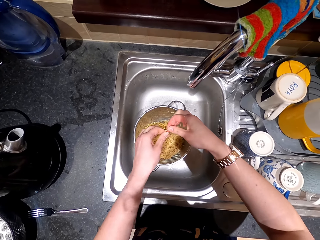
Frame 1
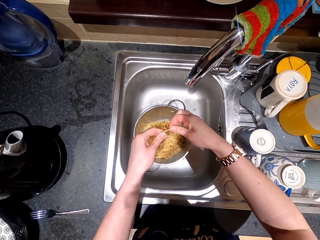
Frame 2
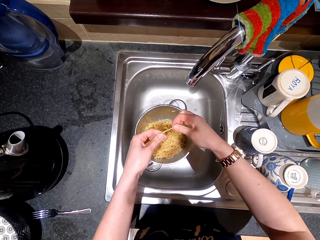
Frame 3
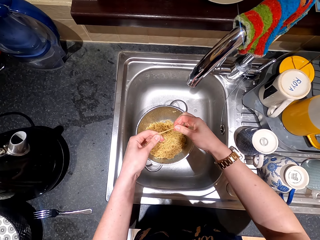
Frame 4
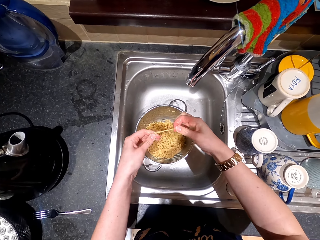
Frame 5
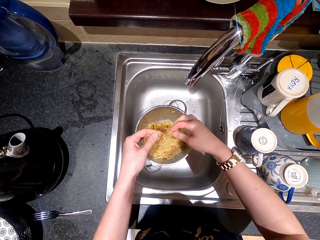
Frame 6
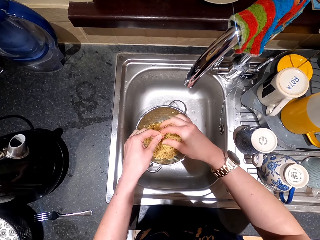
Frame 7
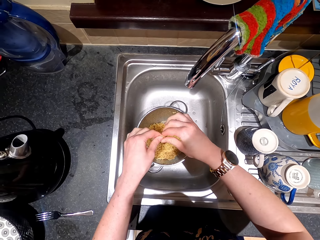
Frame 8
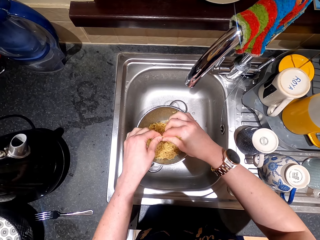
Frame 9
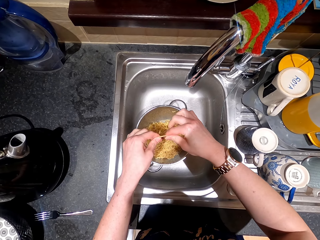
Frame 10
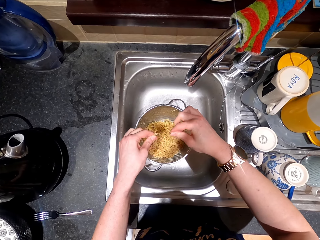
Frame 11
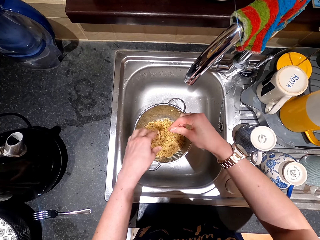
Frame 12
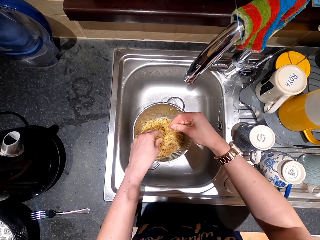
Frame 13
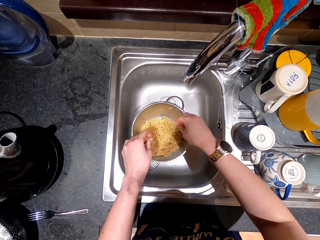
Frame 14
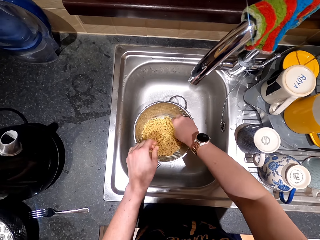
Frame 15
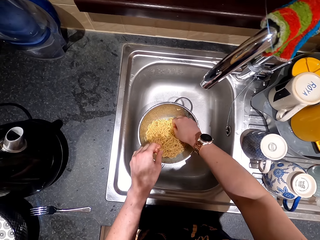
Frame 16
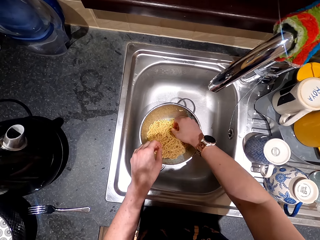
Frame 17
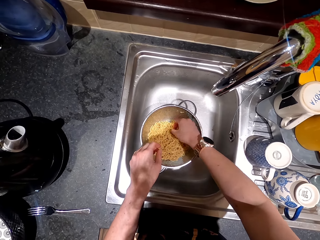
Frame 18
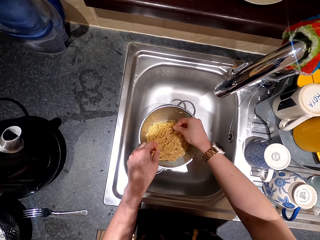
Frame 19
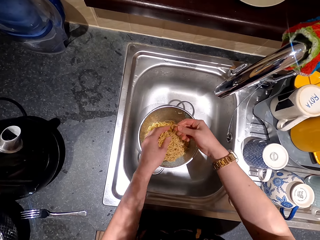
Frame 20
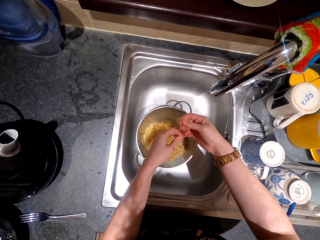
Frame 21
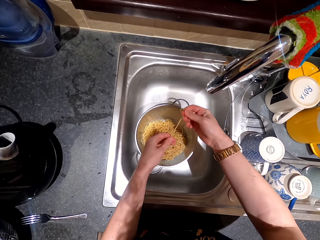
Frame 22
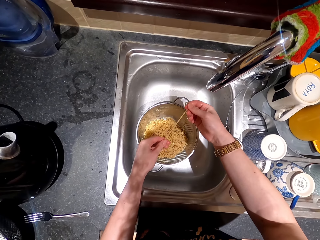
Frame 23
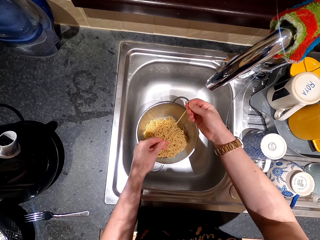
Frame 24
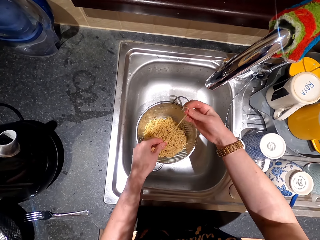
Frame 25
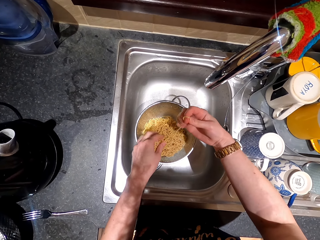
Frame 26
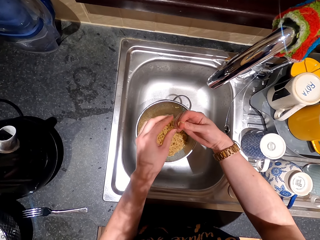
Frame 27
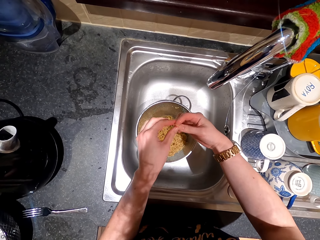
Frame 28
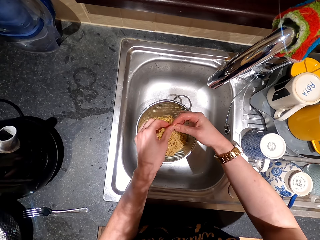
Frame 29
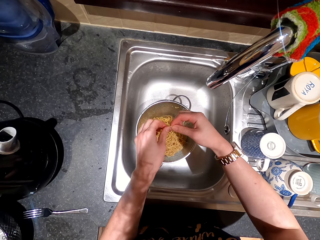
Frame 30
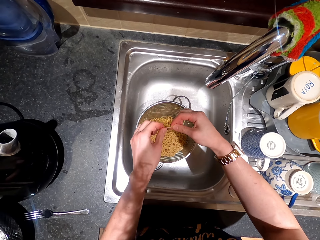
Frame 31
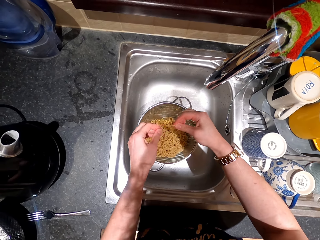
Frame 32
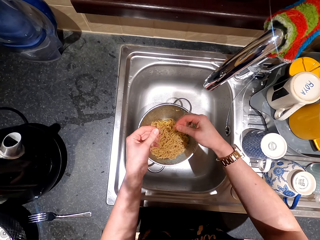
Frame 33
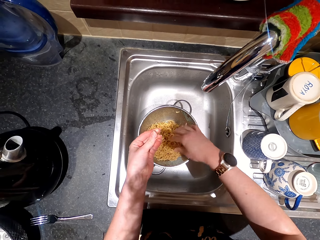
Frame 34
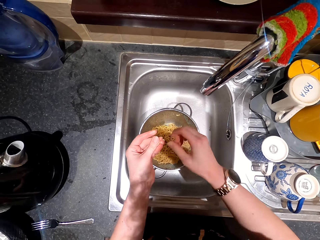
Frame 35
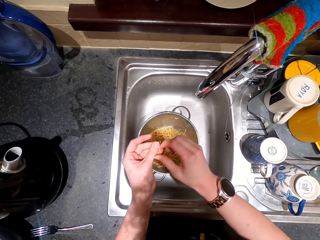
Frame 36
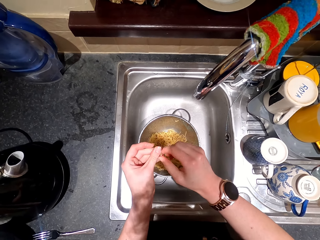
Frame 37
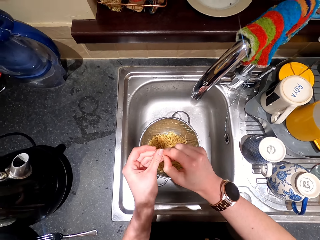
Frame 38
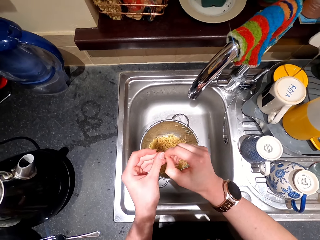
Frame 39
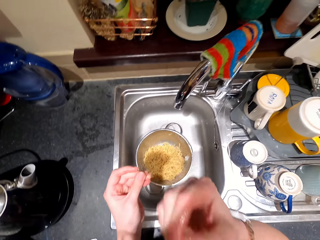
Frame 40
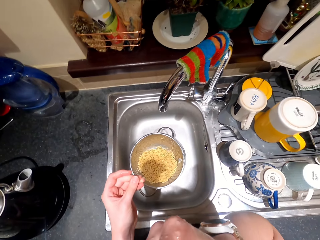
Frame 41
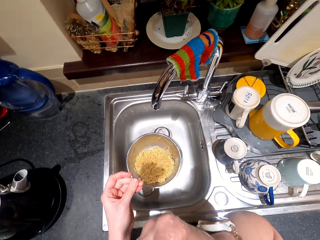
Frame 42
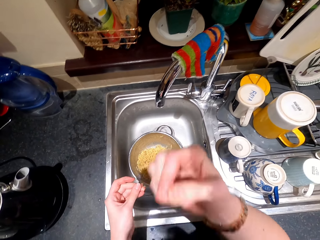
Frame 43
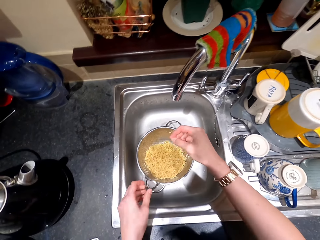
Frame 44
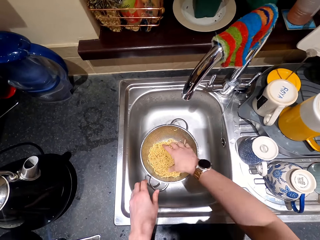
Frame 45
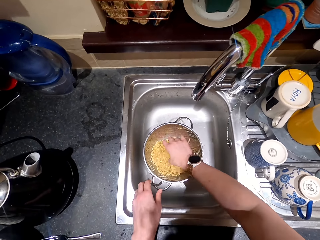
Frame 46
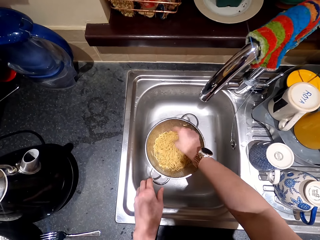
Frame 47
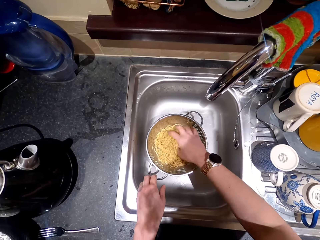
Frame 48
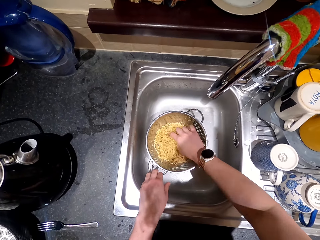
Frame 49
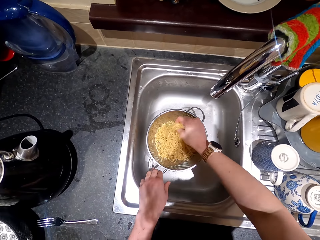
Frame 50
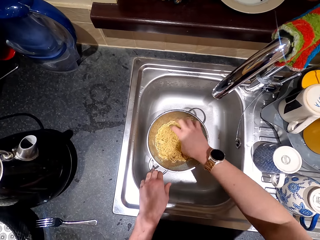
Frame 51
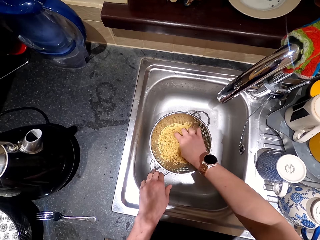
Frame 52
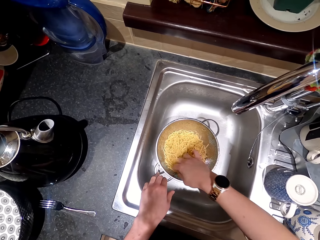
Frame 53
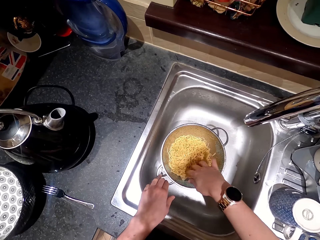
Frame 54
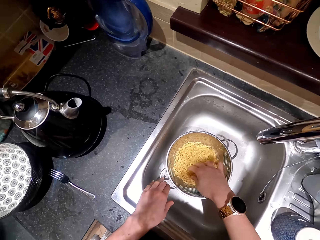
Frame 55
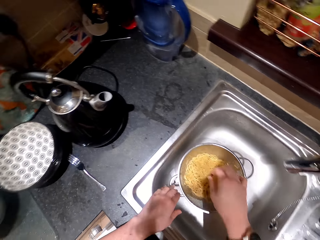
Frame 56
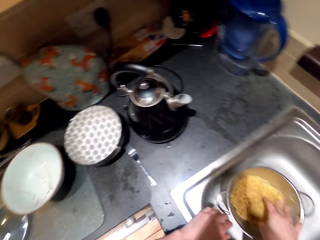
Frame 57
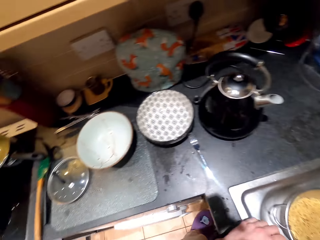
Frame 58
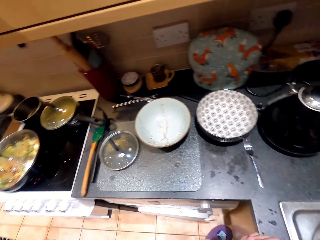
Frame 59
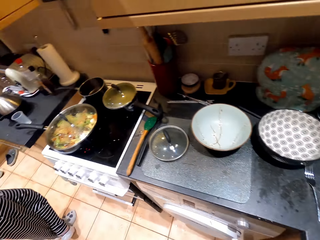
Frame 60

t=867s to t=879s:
The camera wearer puts the sieve in the sink. They pick the spaghetti. They pick the noodles in the sieve. They wash the spaghetti. They touch the noodles.

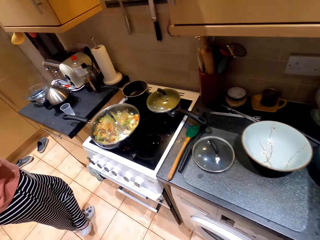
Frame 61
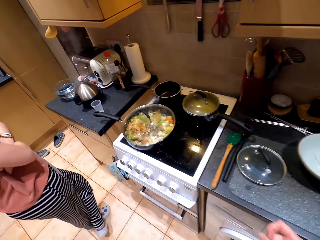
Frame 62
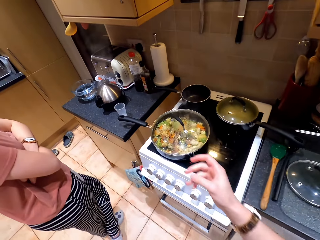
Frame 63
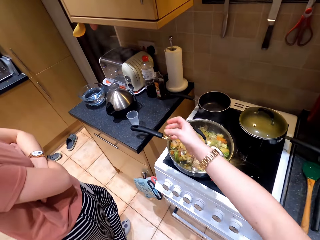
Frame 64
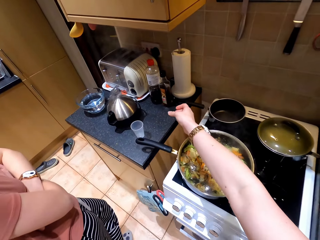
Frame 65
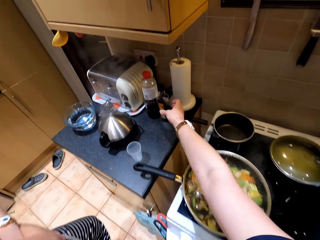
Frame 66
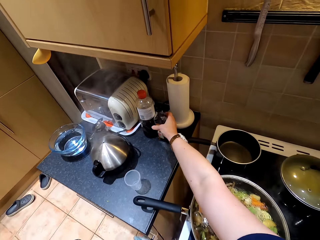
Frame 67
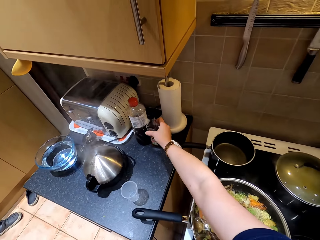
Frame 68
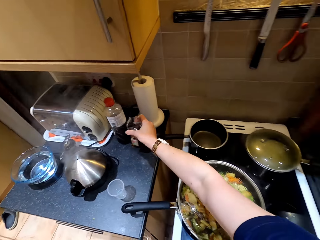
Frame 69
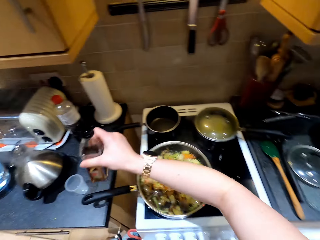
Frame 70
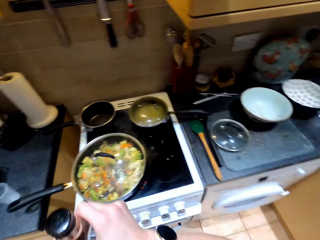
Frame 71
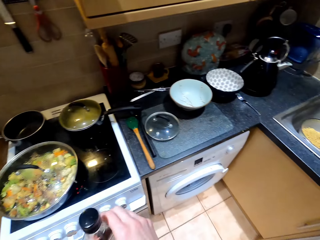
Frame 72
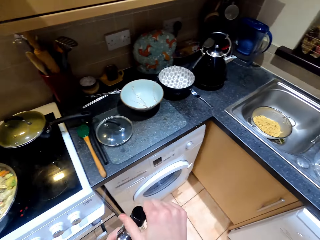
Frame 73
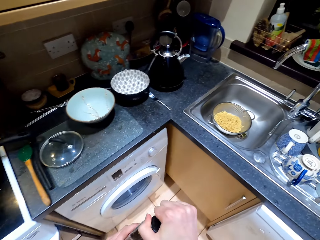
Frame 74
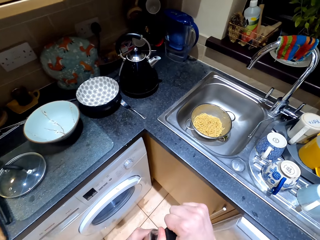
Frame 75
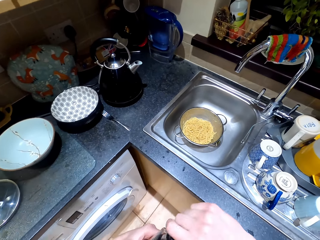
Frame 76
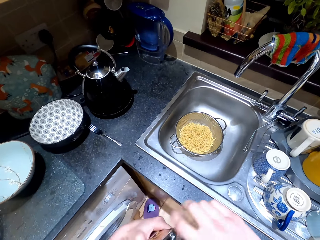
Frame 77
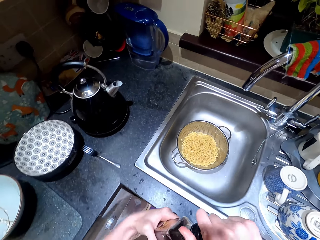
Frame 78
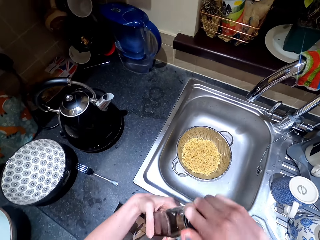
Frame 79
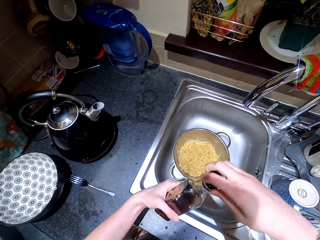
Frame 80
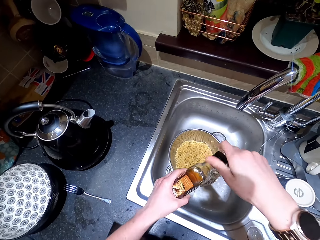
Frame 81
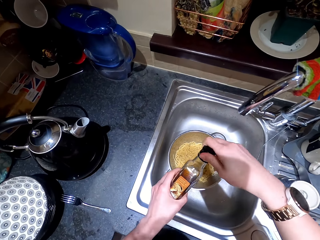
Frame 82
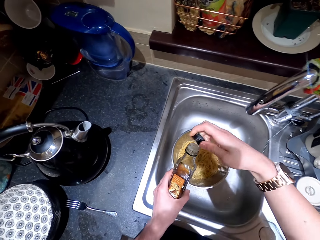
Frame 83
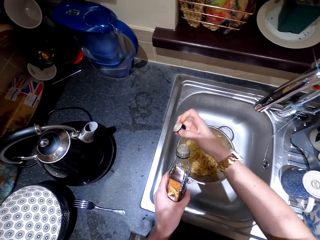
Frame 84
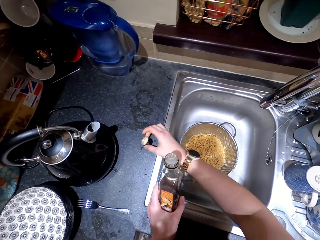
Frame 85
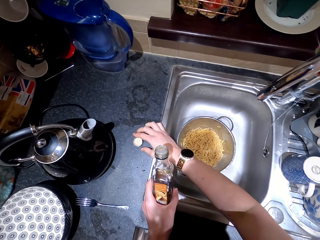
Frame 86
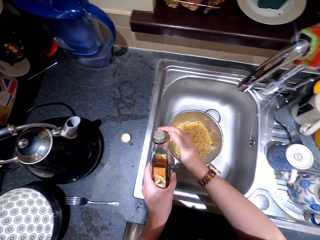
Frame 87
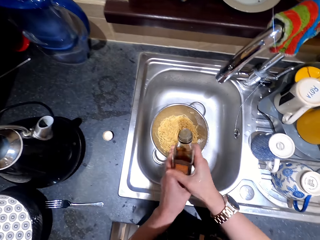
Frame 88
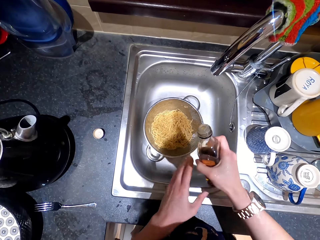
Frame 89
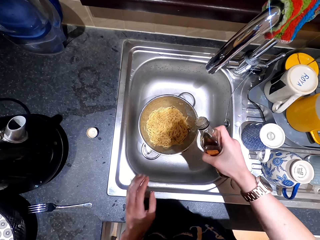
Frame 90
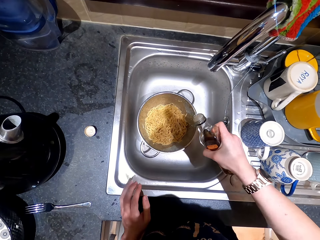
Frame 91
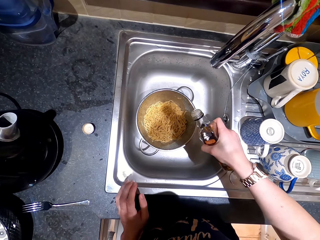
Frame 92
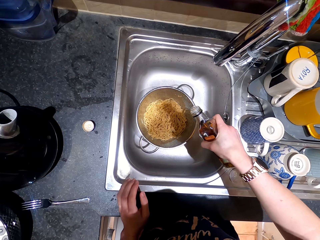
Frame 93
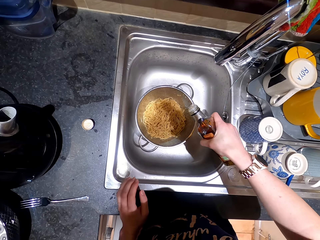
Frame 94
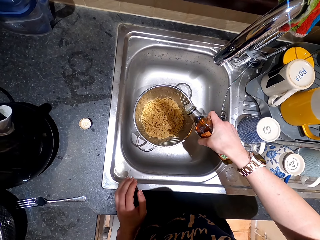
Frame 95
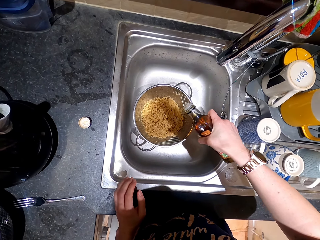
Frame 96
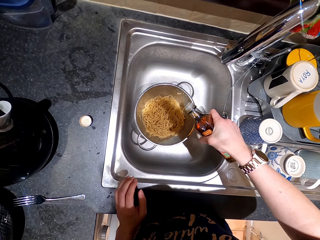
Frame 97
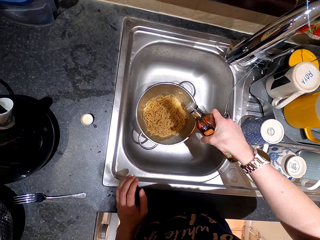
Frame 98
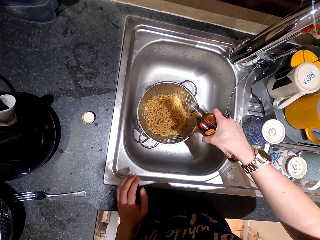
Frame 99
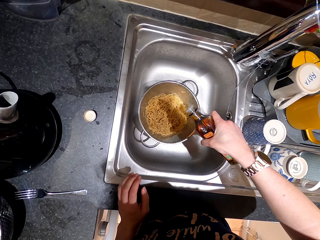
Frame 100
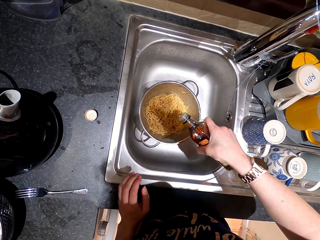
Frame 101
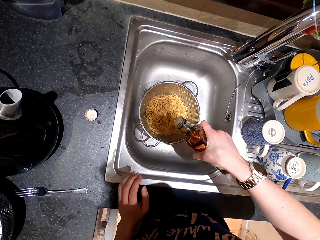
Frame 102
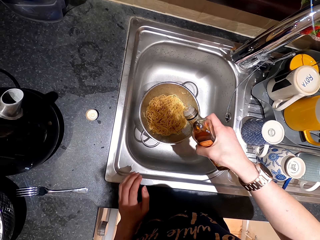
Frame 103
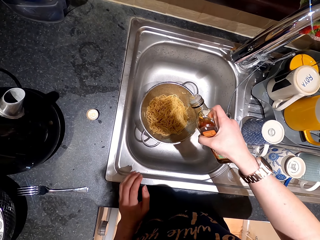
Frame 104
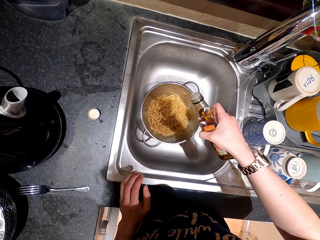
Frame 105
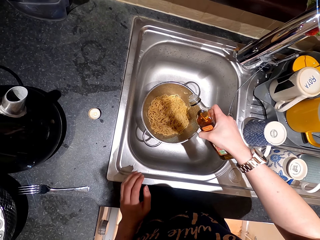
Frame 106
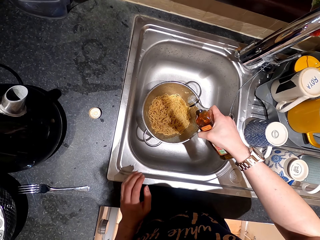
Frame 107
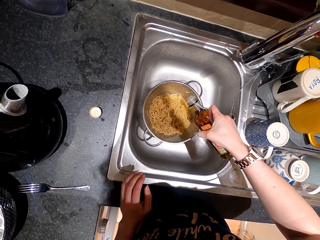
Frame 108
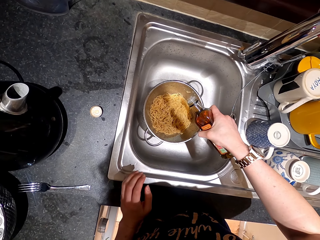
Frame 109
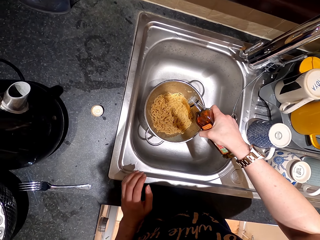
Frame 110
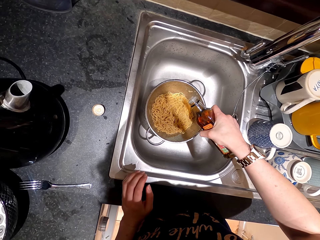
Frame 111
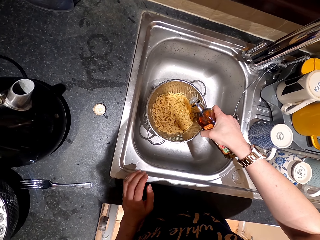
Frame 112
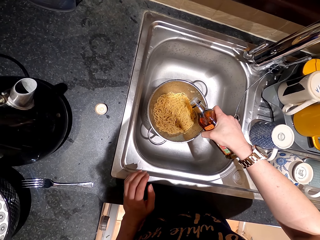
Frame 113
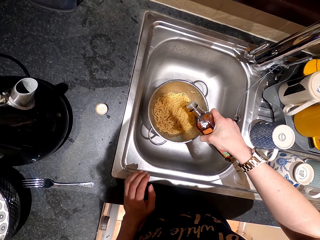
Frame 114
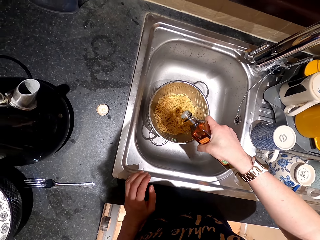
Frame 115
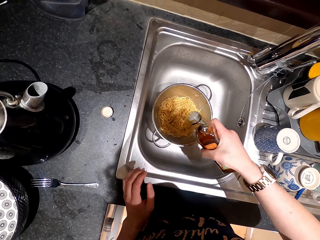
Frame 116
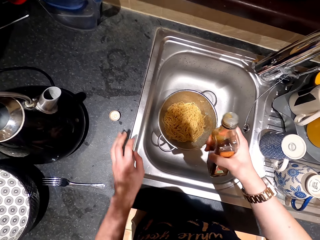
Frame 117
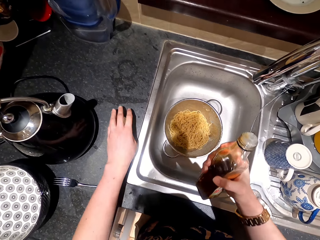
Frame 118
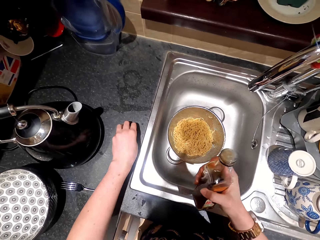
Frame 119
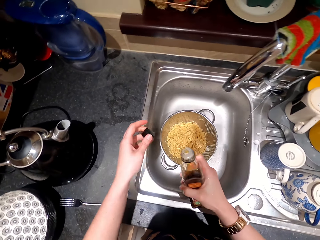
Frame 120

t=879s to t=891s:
The camera wearer moves around the kitchen. They pick a container or bottle from the countertop. They move towards the sink. They open the bottle. They pour the liquid in the noodles. They put spices to the spaghetti.
